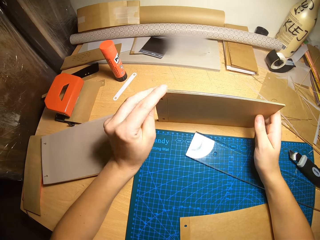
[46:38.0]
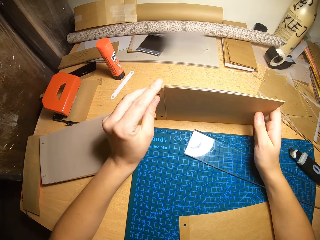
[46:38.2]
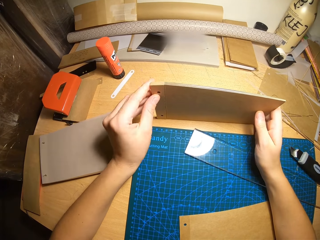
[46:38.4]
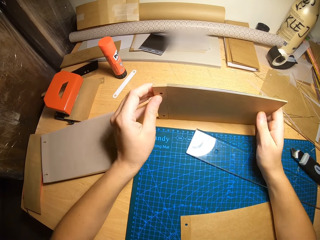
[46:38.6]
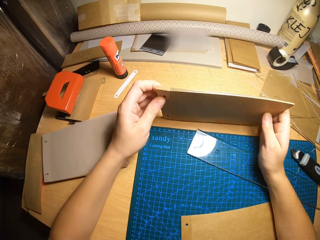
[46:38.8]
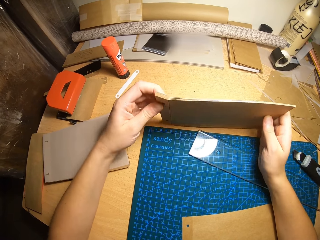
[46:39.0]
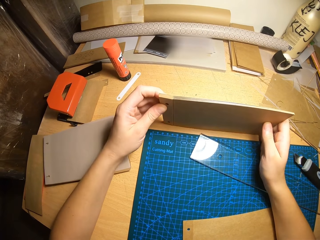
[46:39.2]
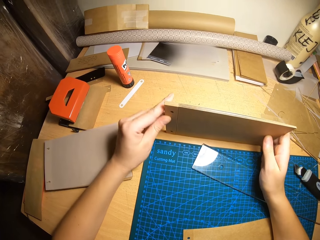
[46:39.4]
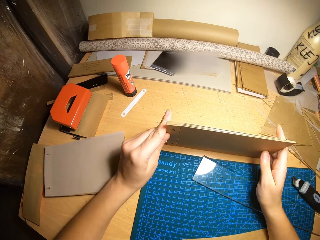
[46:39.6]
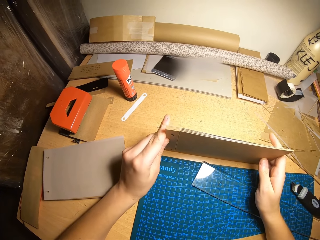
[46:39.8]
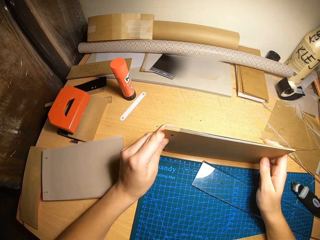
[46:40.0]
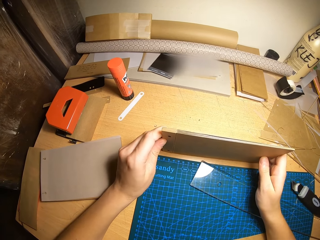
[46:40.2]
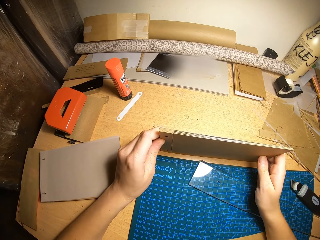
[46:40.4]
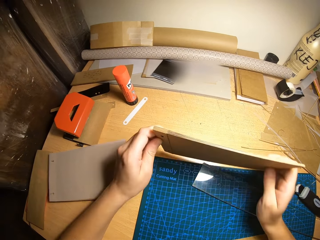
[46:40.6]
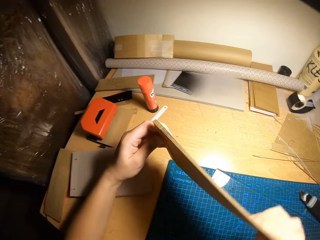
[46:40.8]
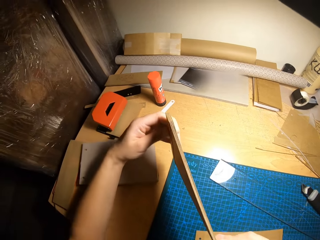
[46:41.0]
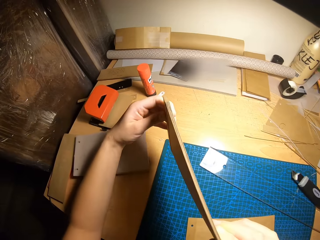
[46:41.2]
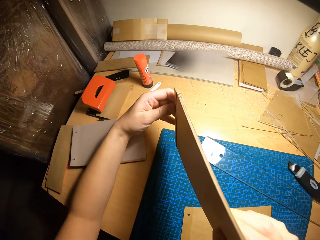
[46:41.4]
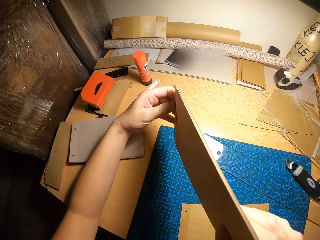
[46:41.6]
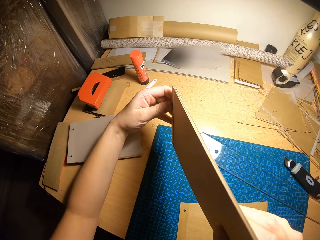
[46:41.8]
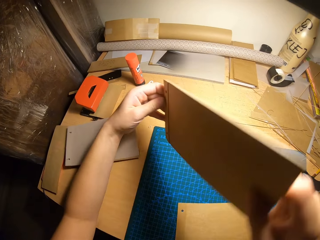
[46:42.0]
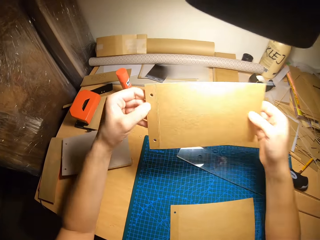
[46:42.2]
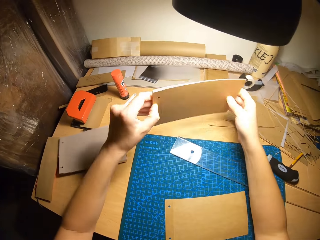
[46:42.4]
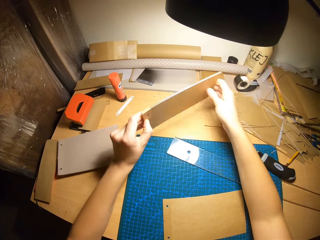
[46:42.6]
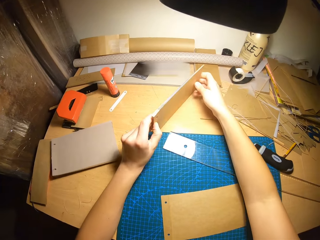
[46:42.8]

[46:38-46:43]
The camera wearer aligns the cardboards in his hands.

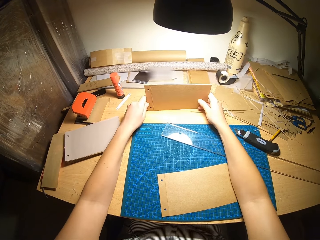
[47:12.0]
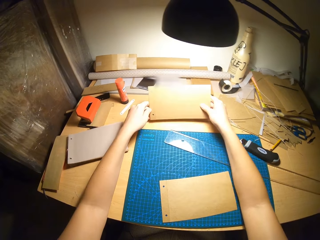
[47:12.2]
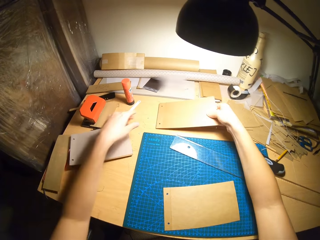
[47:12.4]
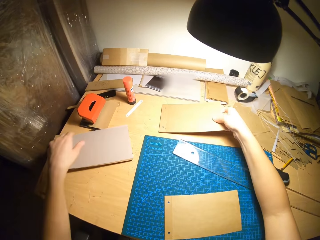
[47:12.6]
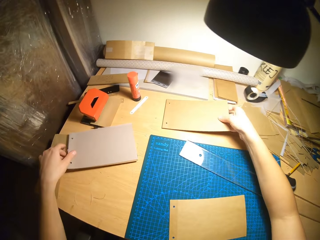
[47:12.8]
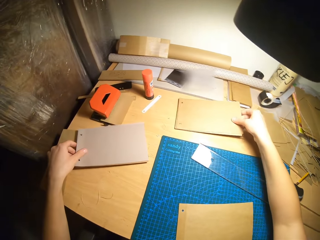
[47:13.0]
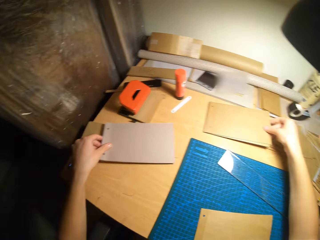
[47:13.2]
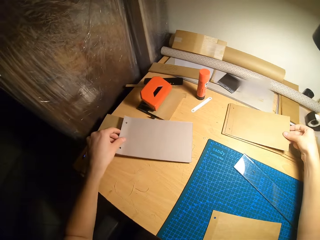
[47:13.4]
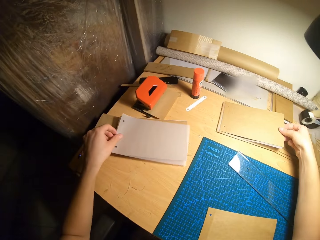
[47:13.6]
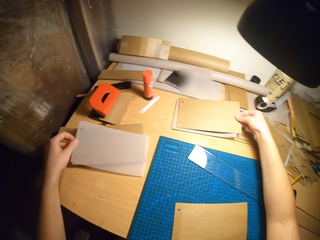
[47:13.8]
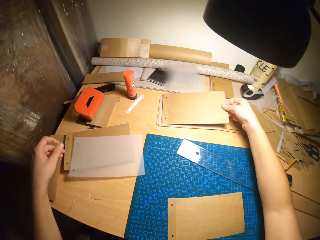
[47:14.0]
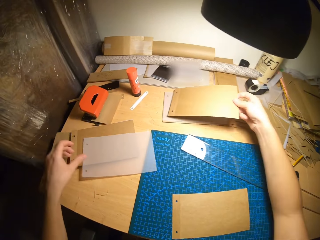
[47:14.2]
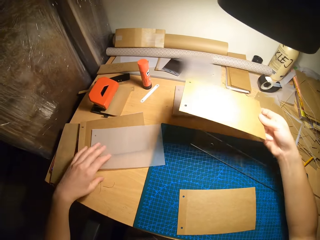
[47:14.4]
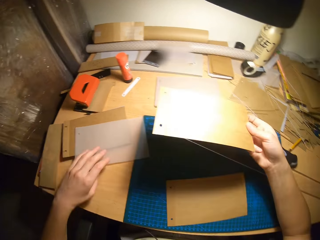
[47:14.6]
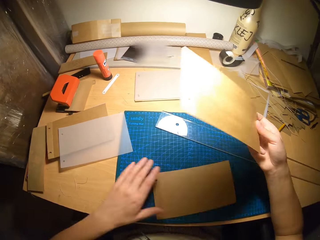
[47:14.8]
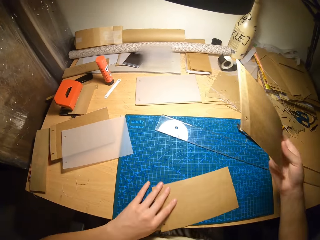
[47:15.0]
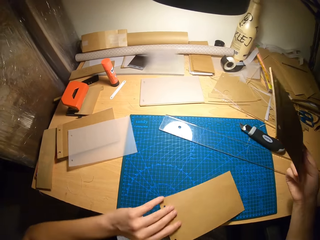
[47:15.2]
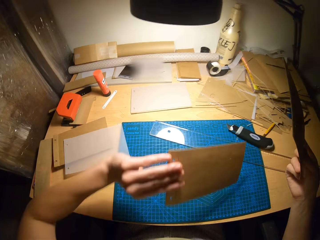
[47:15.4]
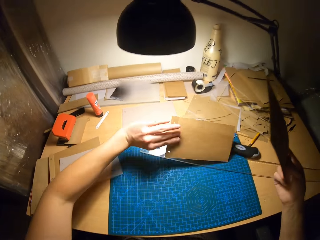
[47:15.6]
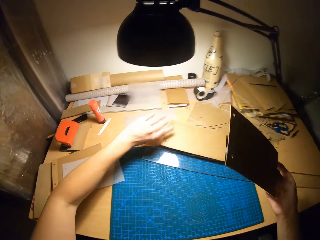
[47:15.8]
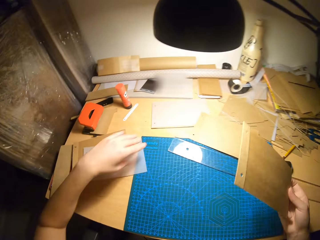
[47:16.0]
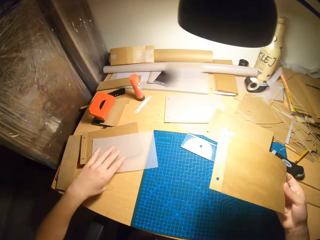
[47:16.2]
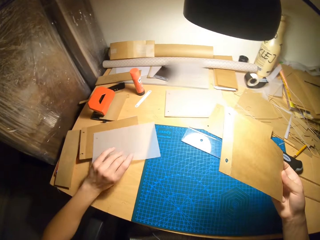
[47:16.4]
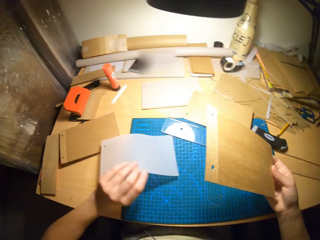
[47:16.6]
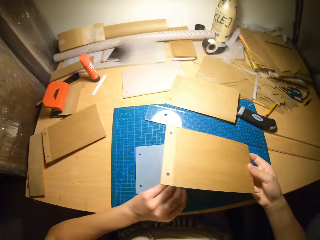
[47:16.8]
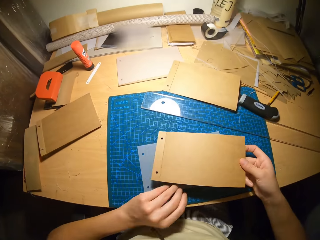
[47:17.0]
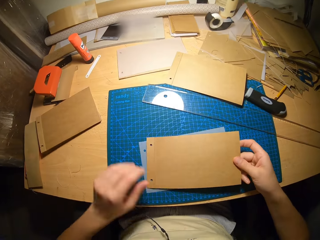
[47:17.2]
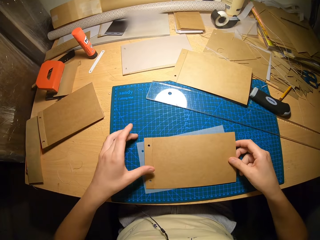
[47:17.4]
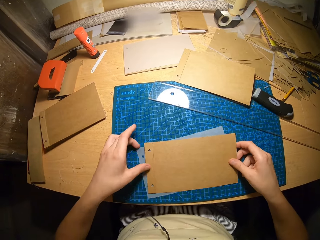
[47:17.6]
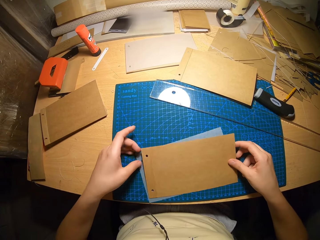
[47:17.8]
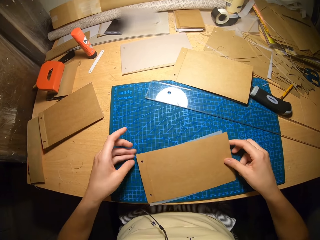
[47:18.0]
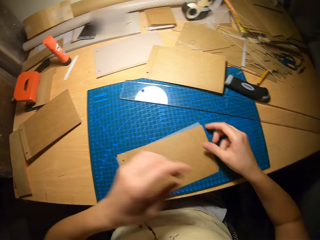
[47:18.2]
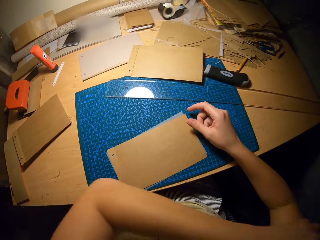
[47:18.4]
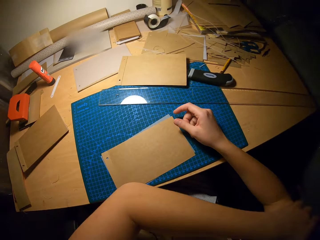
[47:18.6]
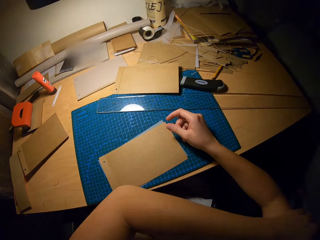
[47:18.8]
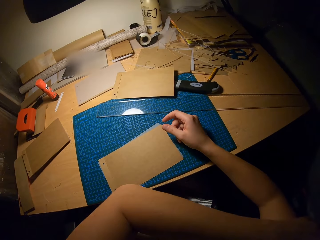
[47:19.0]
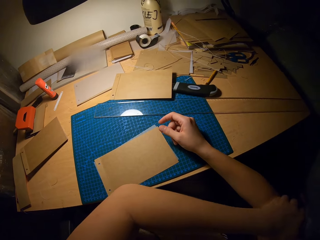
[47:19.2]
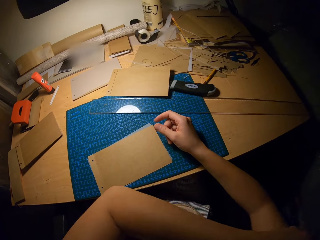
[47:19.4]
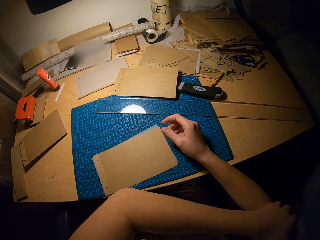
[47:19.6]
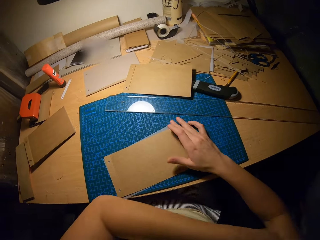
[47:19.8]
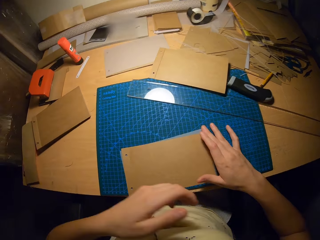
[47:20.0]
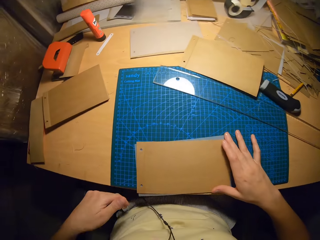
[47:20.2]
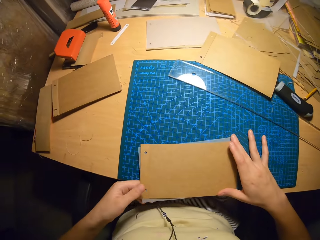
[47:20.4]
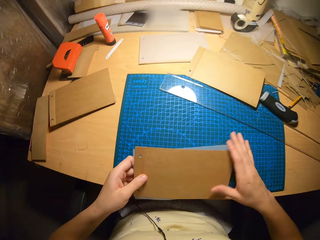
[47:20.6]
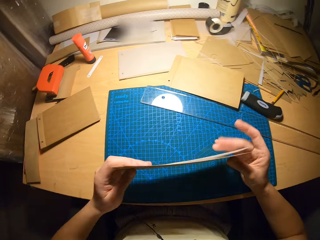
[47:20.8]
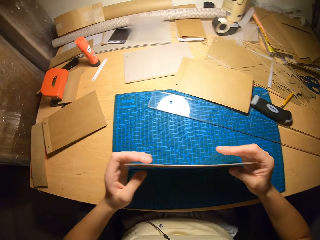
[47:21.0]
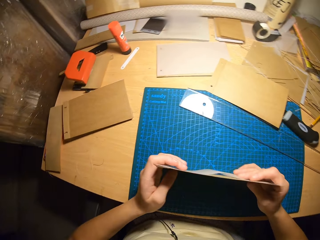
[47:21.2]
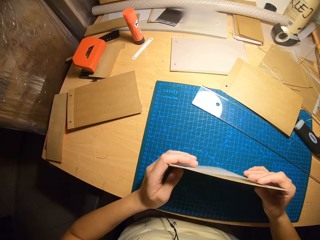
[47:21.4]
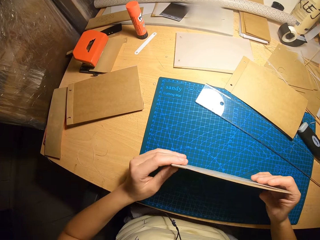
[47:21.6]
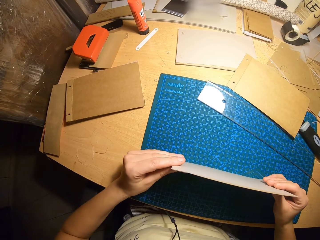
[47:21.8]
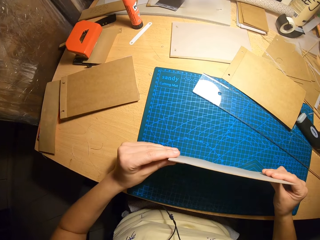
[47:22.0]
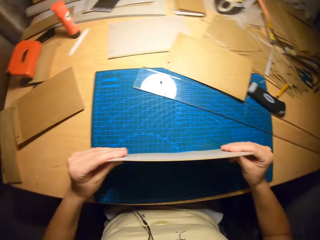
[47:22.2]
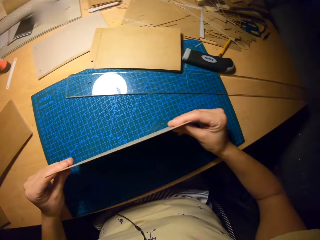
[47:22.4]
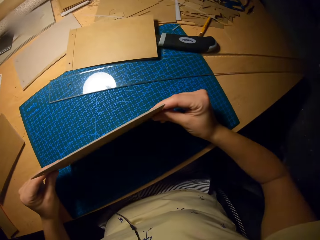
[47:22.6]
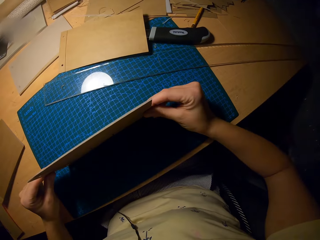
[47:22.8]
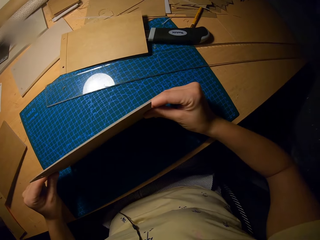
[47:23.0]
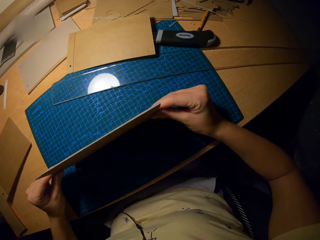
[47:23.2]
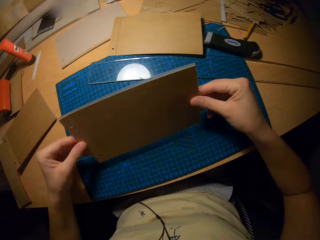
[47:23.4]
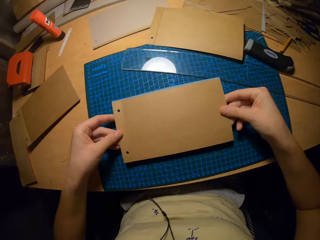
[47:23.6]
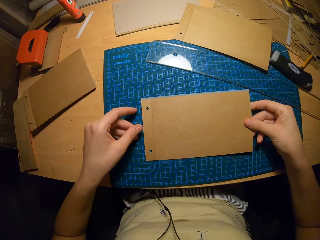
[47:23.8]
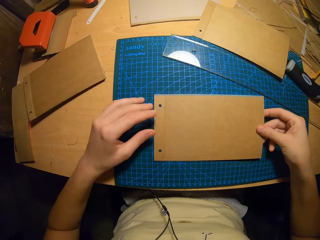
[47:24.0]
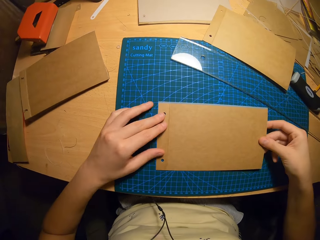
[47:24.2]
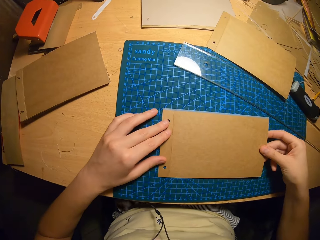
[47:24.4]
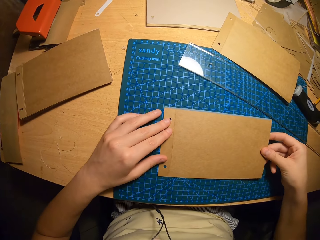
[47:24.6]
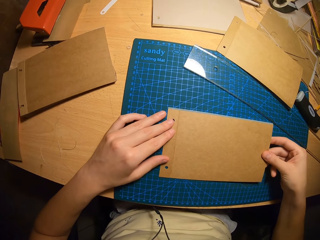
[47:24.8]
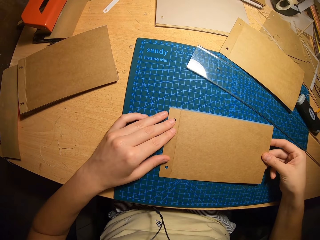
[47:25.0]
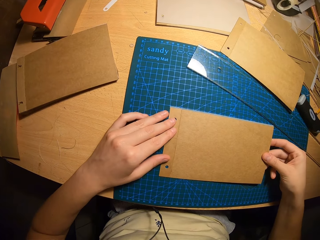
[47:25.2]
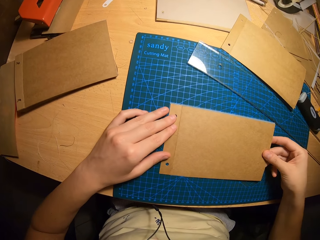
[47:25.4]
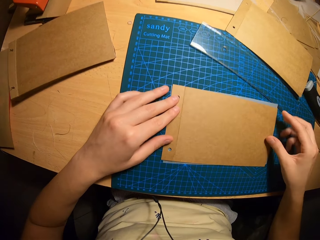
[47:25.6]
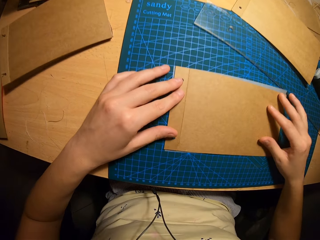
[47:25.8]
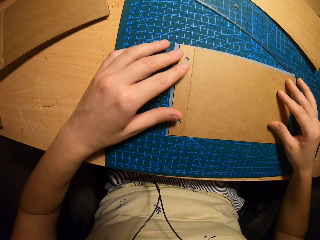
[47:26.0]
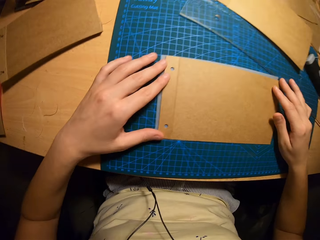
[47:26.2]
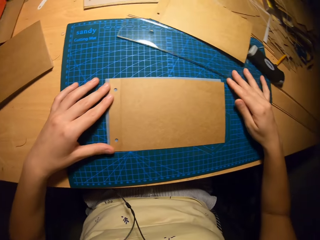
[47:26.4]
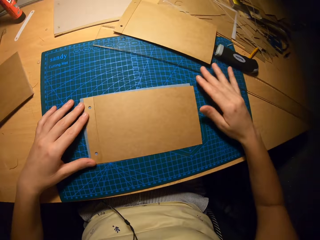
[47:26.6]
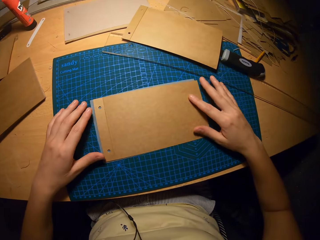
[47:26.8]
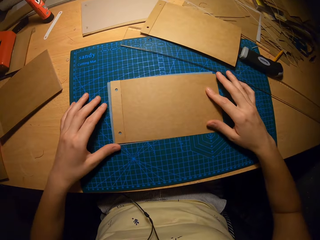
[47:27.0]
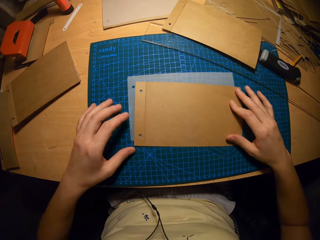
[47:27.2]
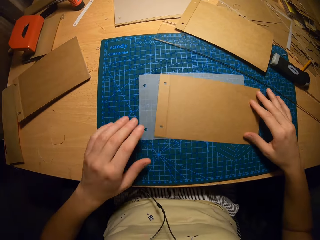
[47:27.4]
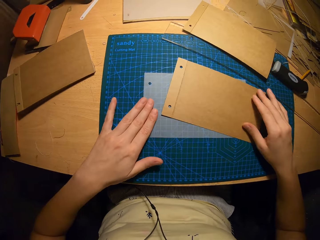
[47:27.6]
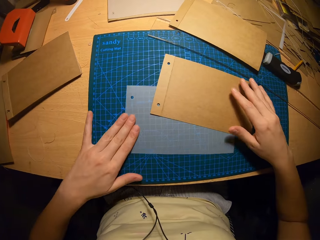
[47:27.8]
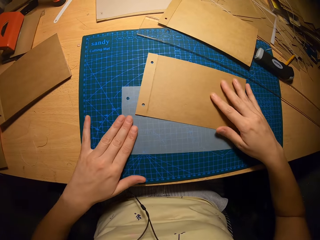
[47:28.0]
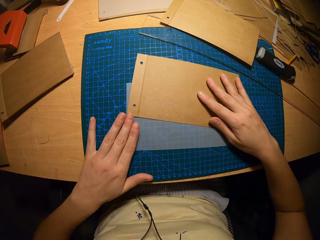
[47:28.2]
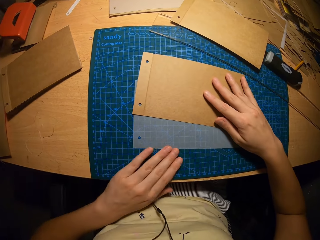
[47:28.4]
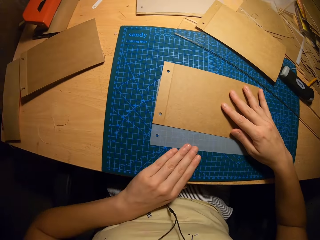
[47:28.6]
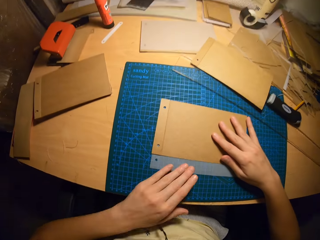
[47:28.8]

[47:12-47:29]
The camera wearer drops one of the cardboards on the table with their right hand. They pick up the manila papers on the table. They touch a cardboard with their left hand. They move the cardboard from the cutting mat to the table with their left hand. They drop the cardboard on the cutting mat with their left hand. They drop the cardboard in their right hand on the cutting board. They put the manila papers on the table. They scratch their hand. They pick up the manila papers on the table. They remove the cardboards from the cutting mat. They hold the manila papers with their hands. They align the cardboards in their hands. They place the cardboards on the cutting mat.
